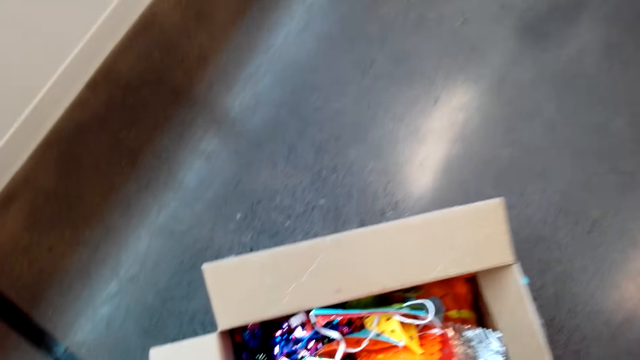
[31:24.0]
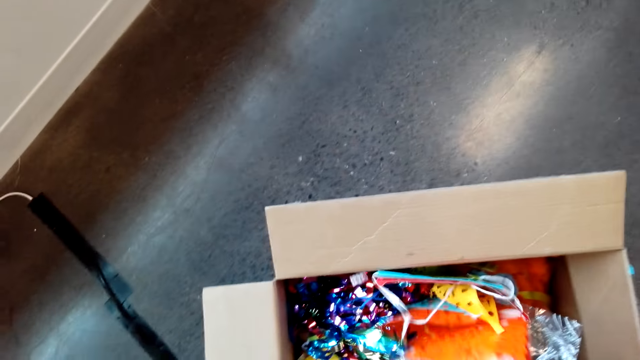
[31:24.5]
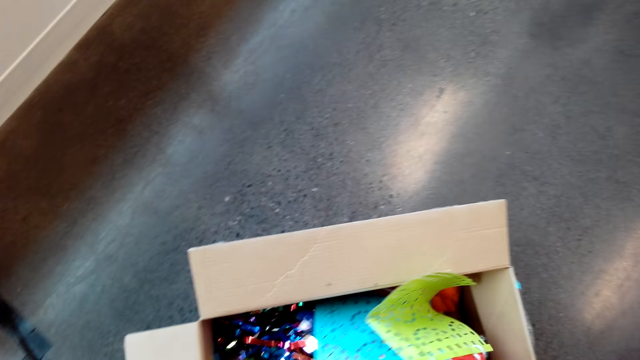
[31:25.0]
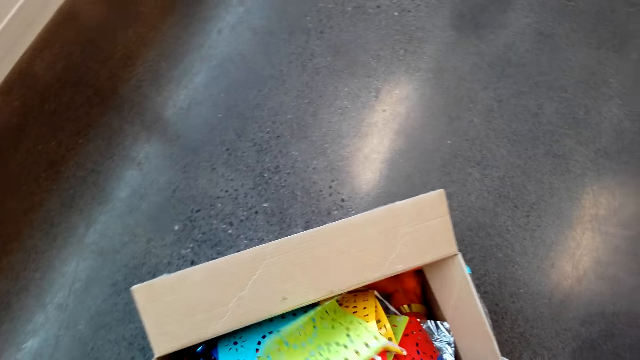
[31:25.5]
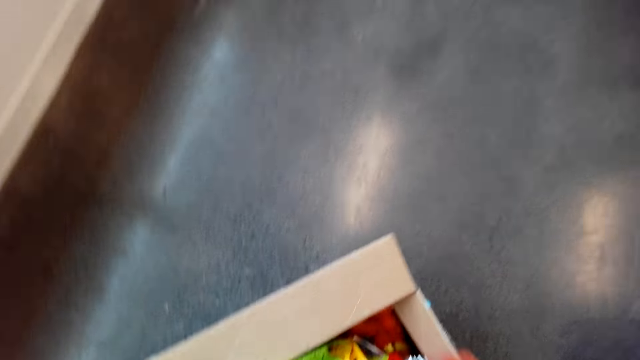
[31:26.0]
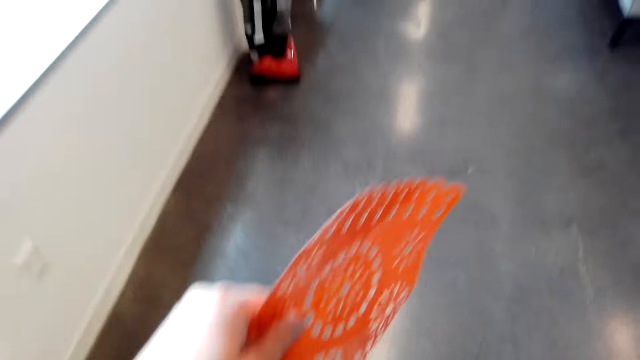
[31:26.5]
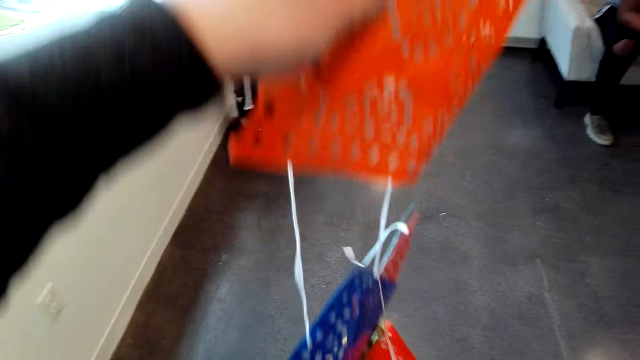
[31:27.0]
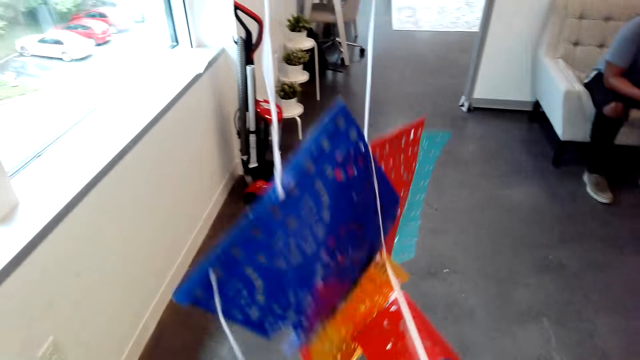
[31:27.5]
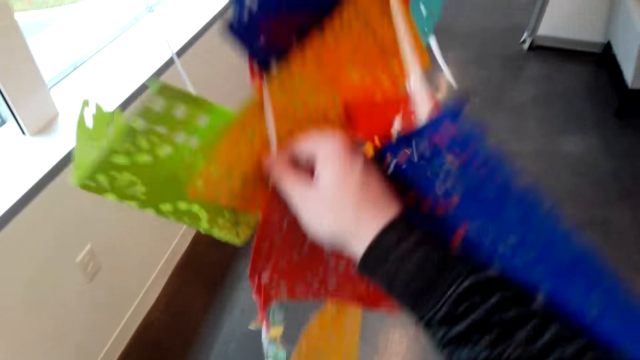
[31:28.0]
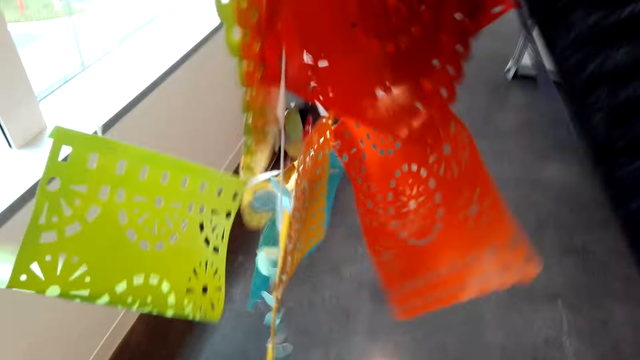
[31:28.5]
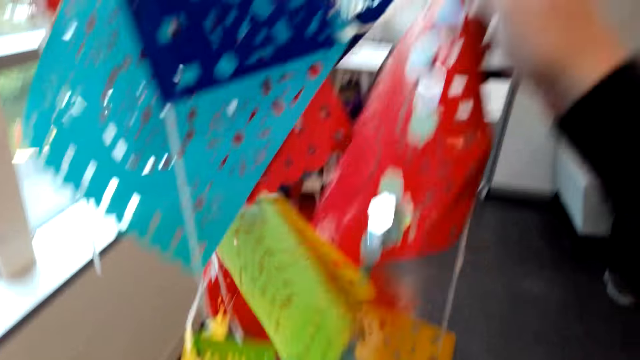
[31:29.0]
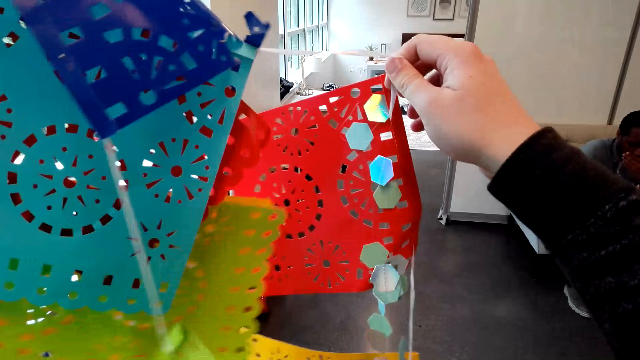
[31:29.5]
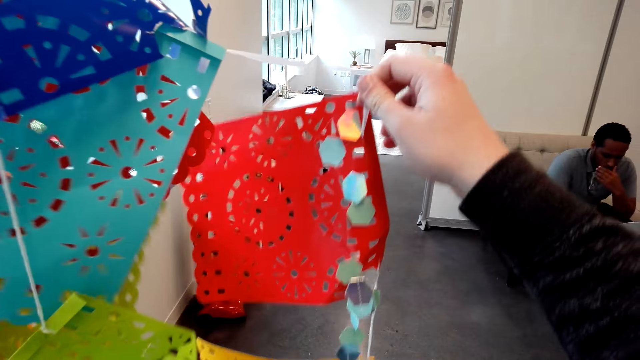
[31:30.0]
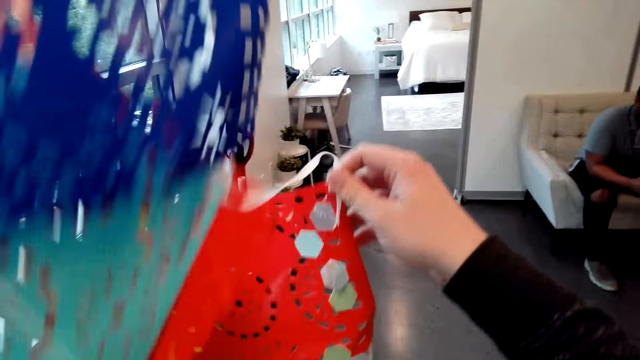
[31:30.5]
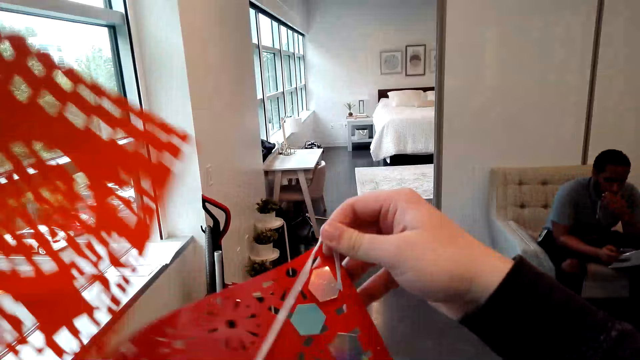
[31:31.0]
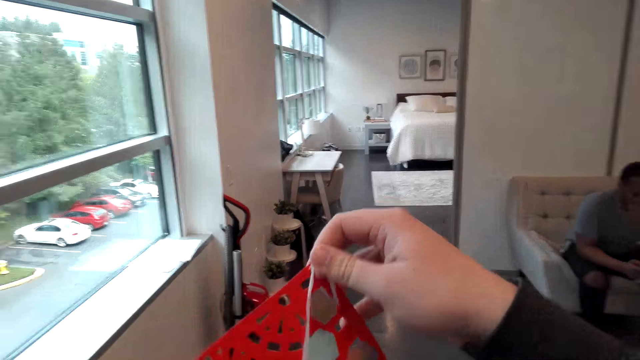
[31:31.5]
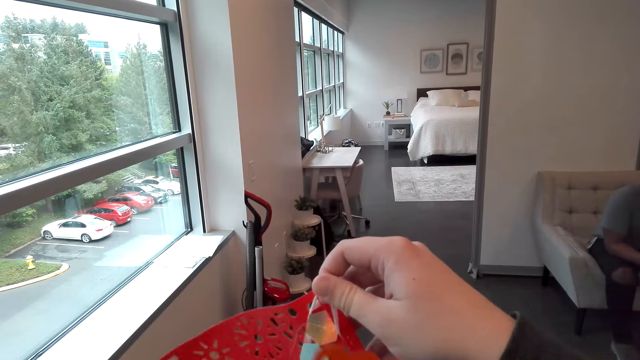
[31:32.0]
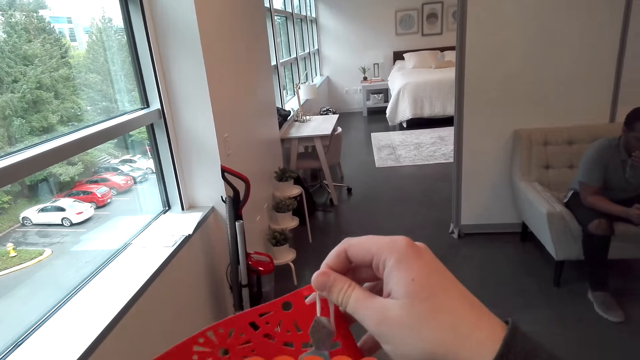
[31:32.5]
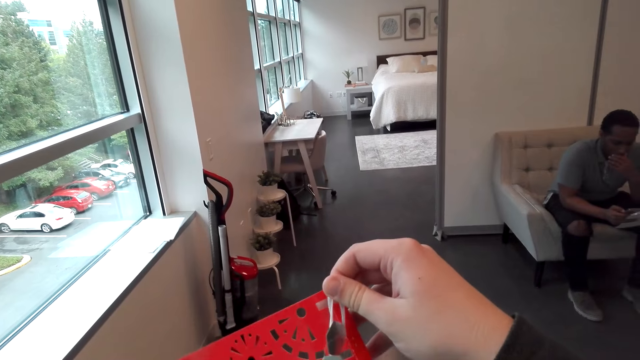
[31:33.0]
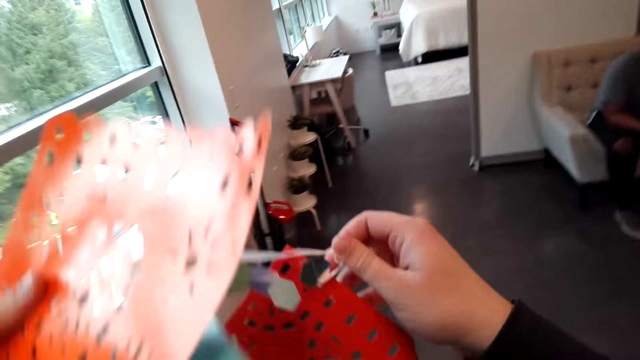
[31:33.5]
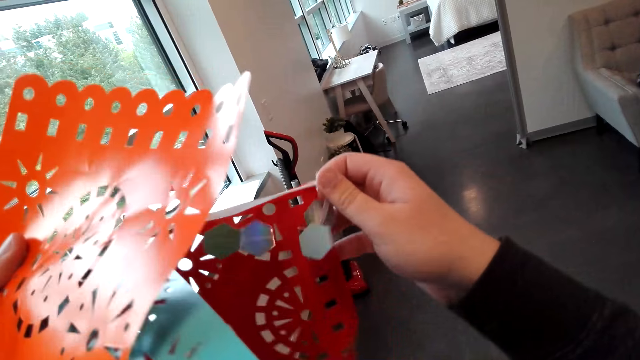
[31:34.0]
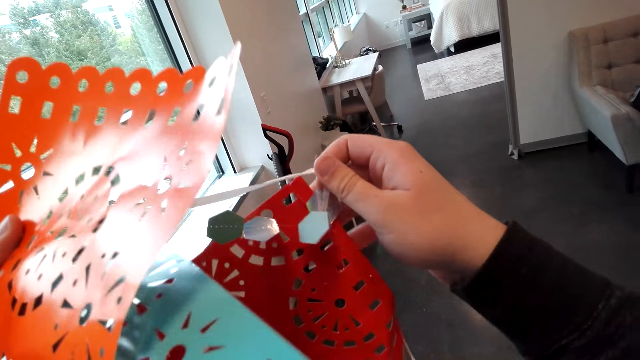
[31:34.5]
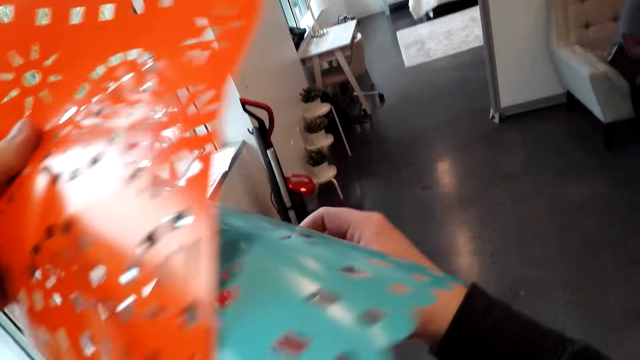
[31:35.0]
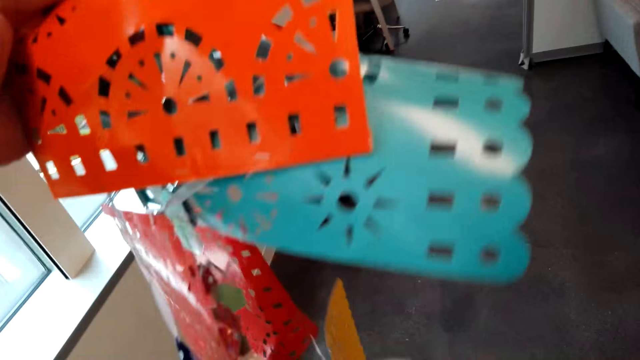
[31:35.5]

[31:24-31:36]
The camera wearer picks up decorations from the box. They remove the table pads. They hold the string.

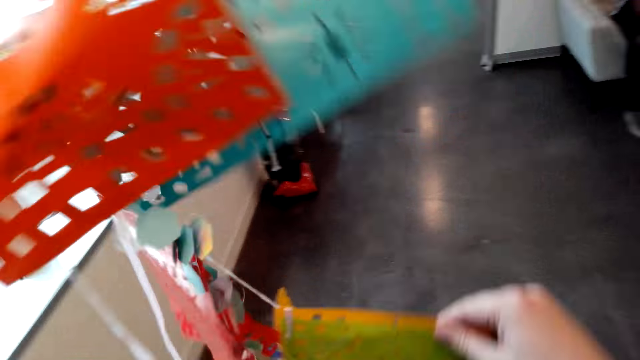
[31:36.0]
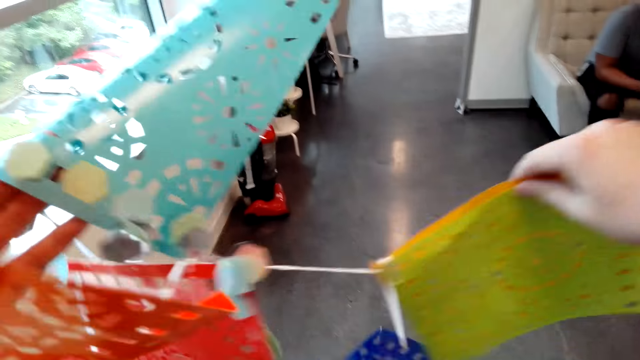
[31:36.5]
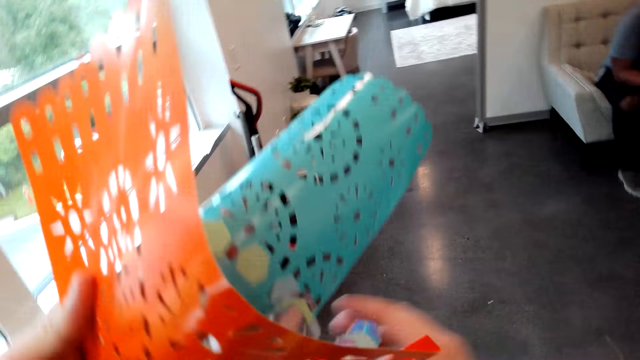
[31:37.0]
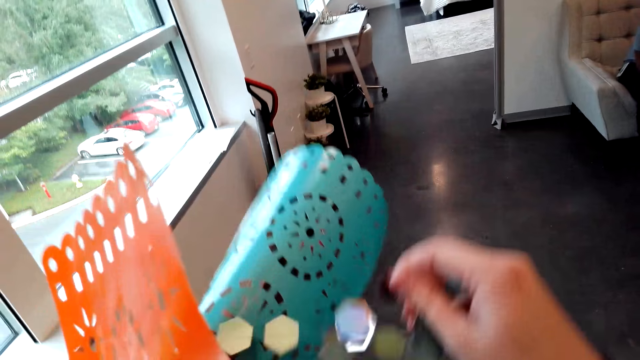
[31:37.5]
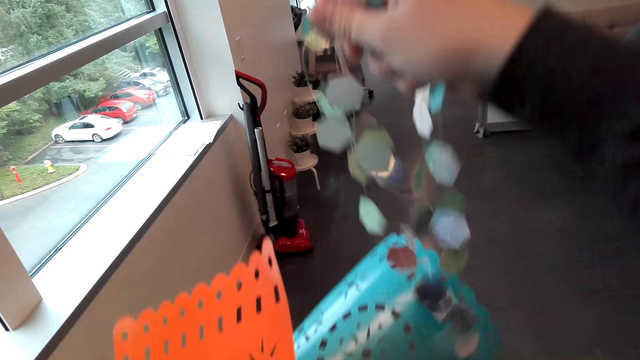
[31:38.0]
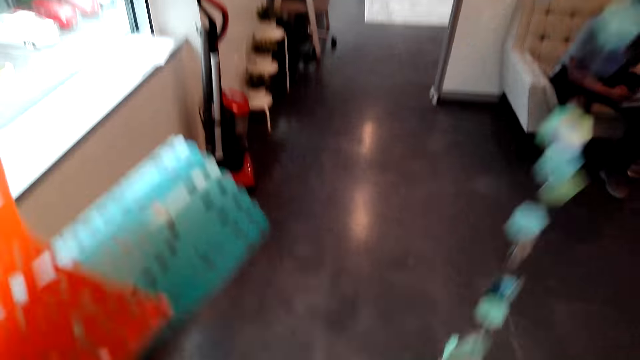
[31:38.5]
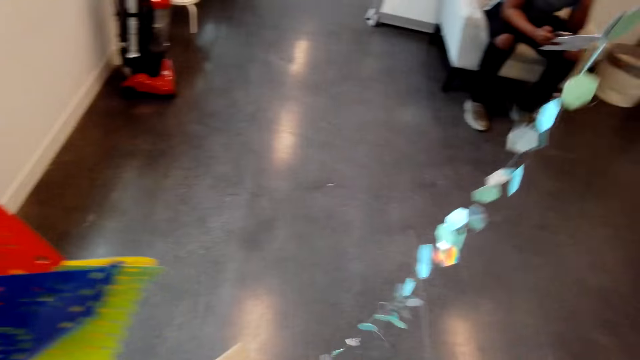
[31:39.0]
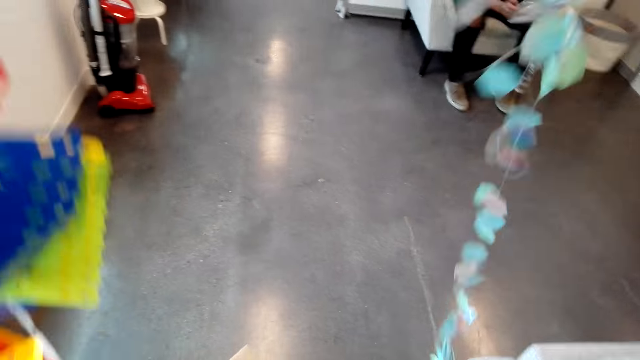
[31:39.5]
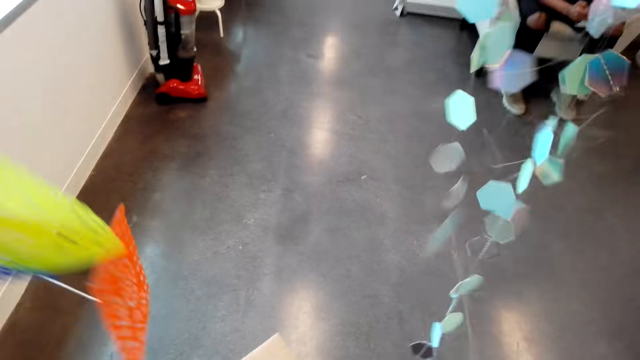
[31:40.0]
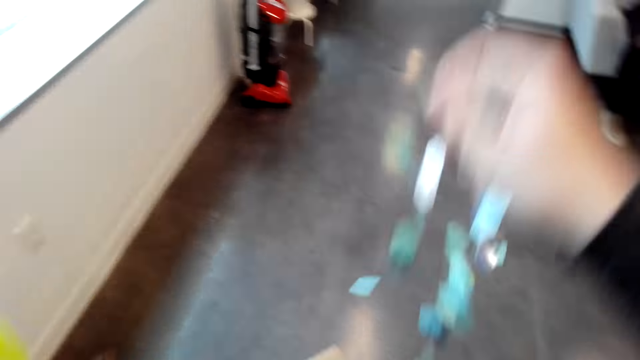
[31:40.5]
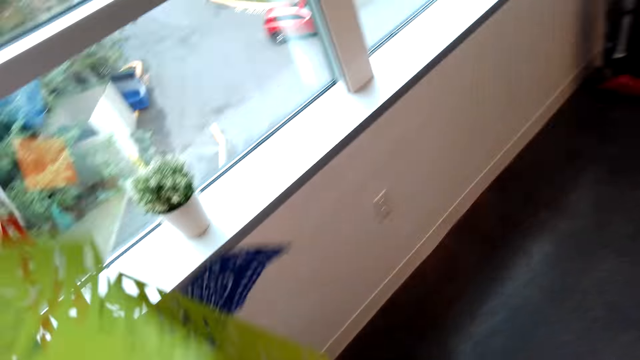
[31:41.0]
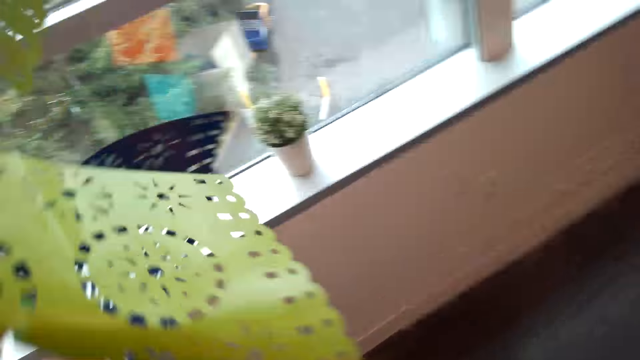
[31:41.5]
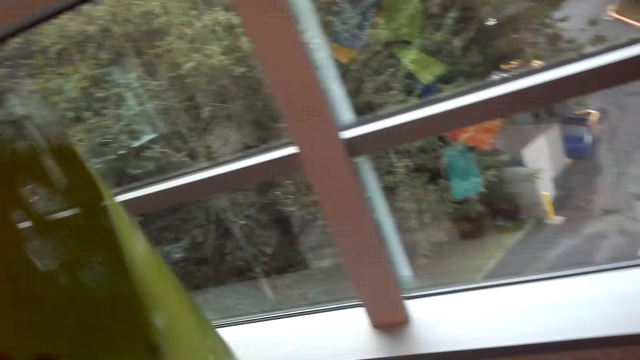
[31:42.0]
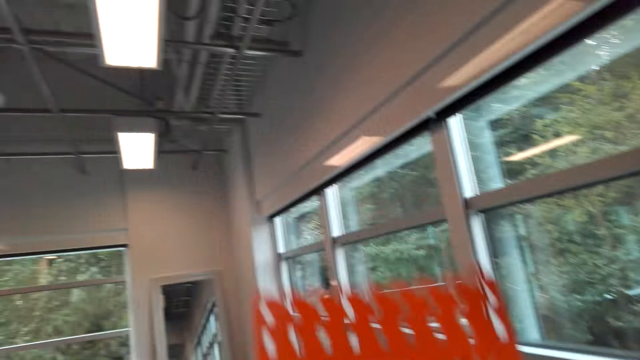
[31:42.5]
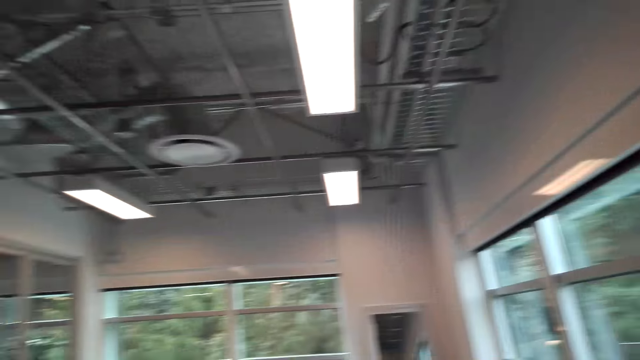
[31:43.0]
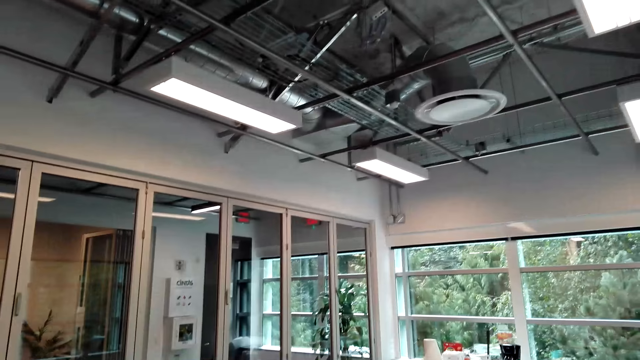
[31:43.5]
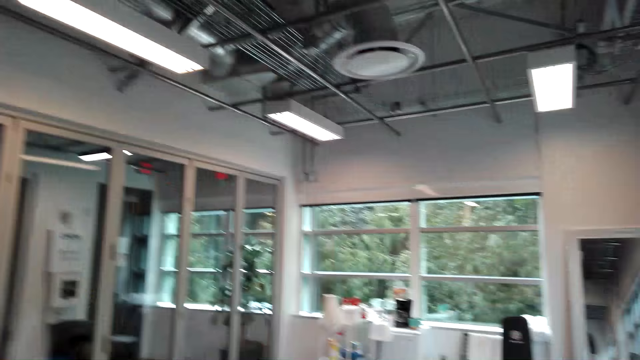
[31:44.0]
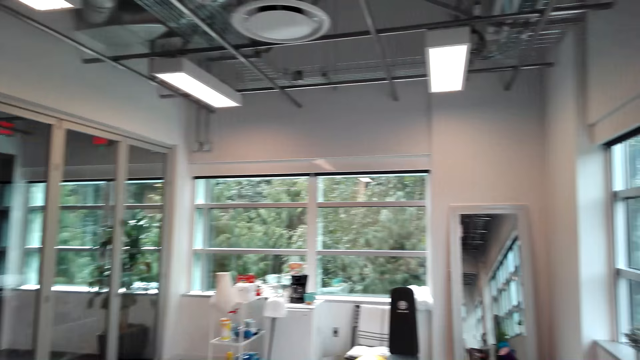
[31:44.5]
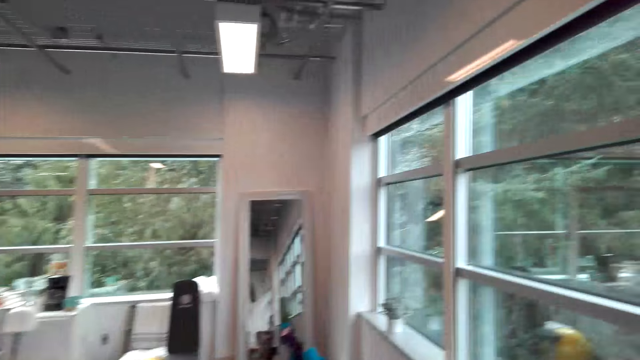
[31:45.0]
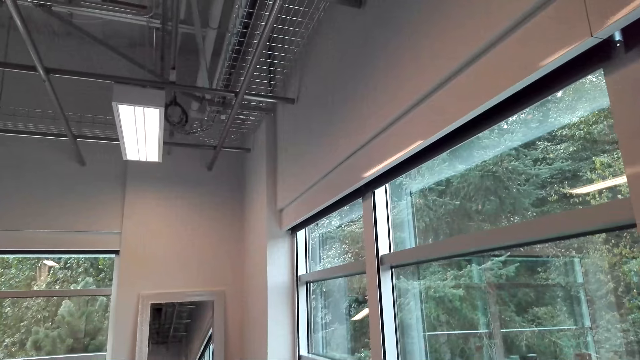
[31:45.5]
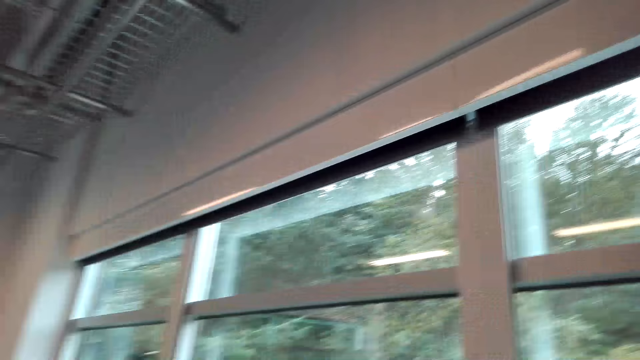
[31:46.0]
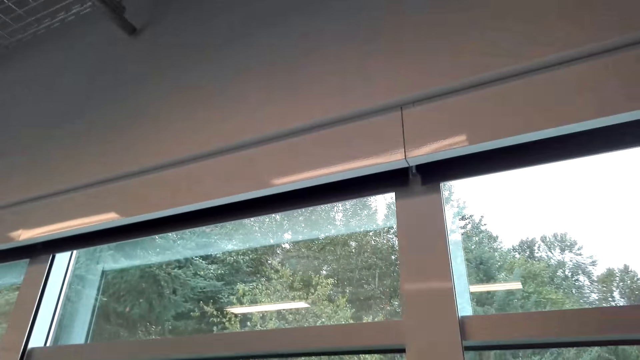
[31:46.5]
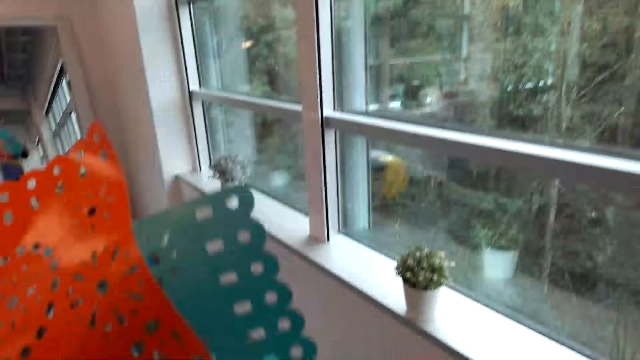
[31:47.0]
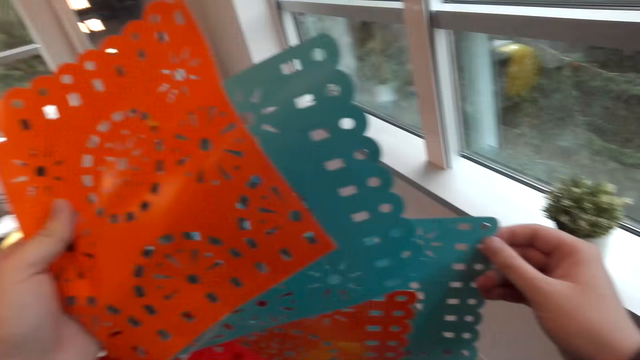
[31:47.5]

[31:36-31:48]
The camera wearer separates the decorations. They lift the straw lamps. They look around.
